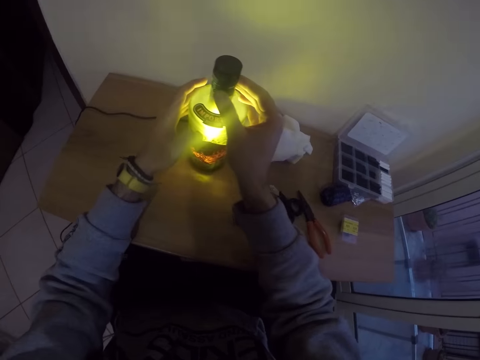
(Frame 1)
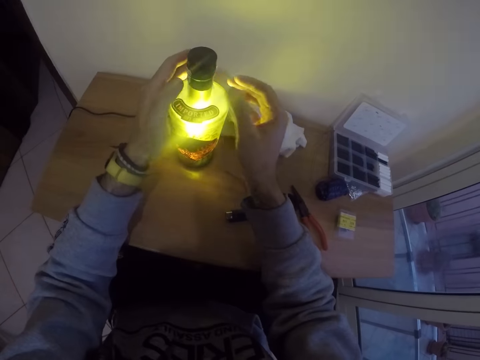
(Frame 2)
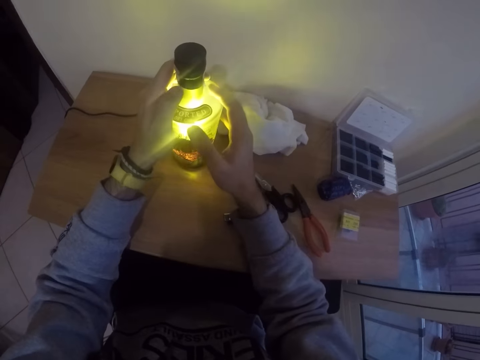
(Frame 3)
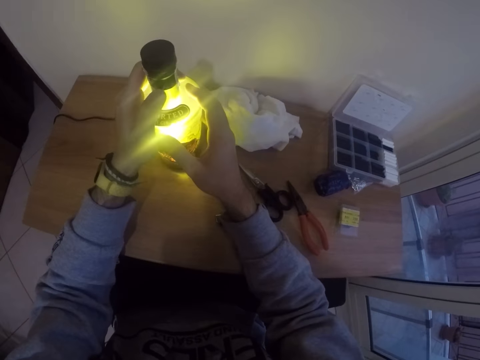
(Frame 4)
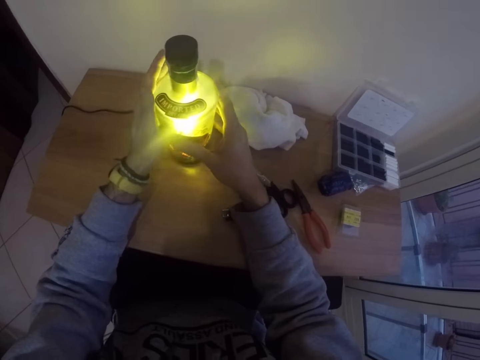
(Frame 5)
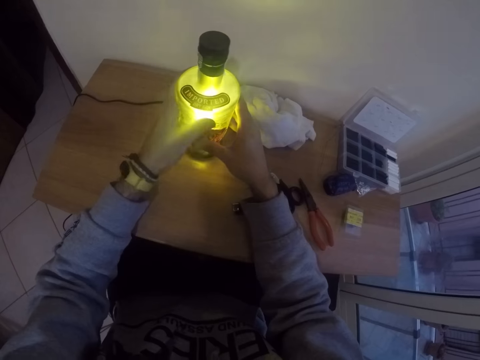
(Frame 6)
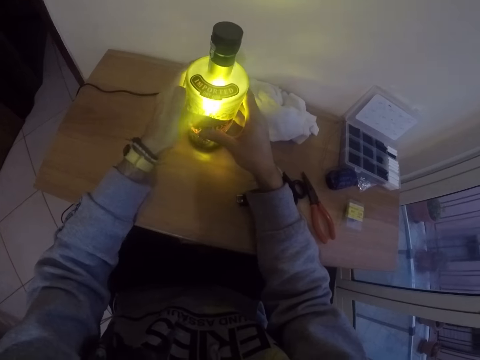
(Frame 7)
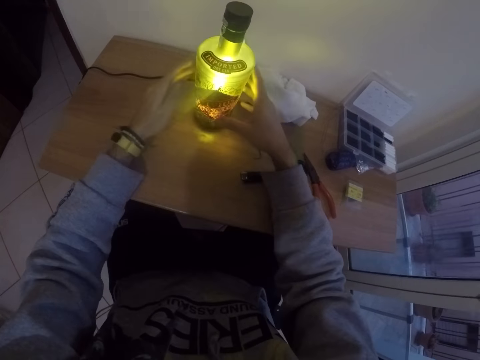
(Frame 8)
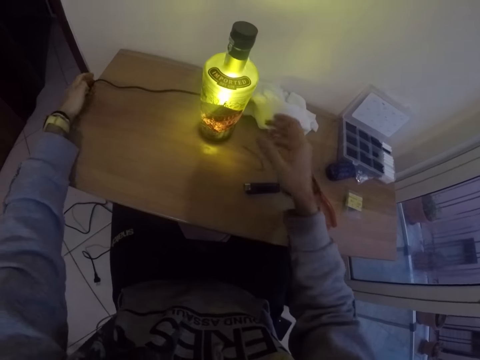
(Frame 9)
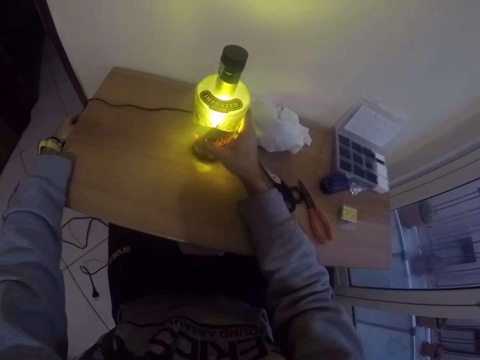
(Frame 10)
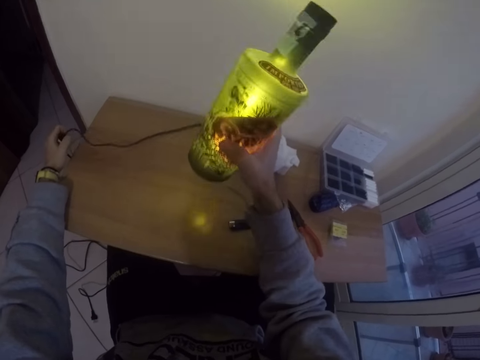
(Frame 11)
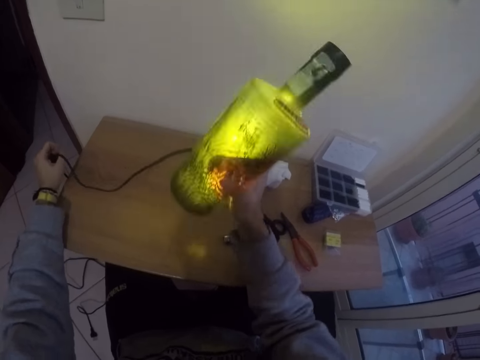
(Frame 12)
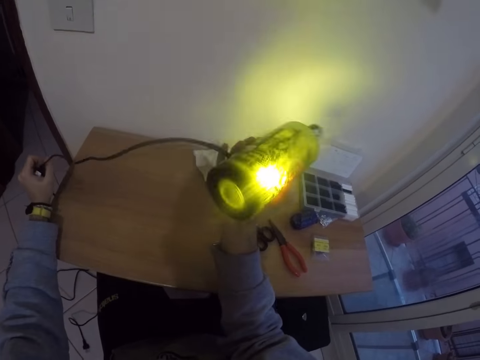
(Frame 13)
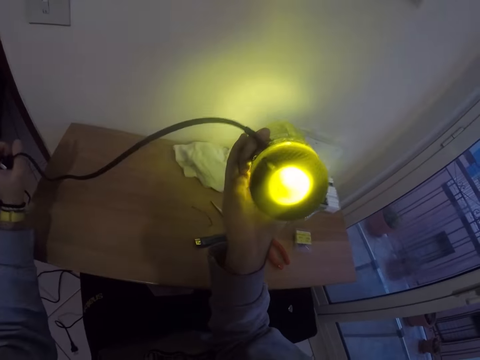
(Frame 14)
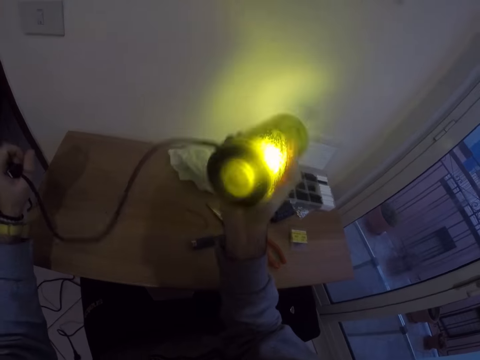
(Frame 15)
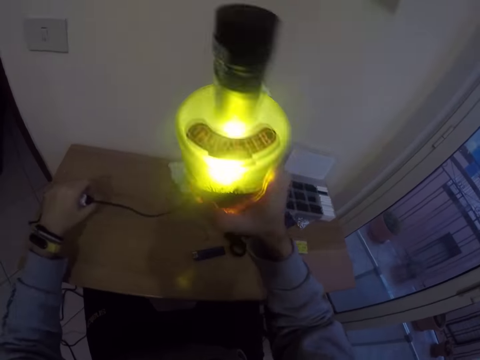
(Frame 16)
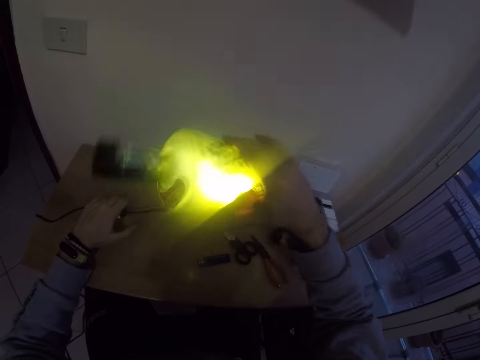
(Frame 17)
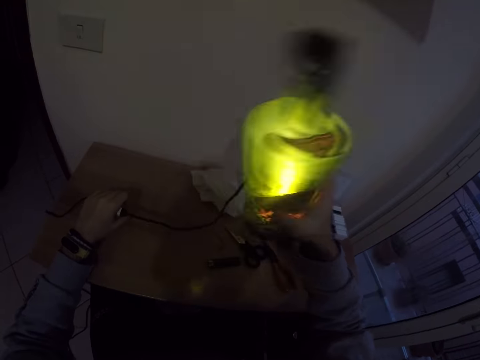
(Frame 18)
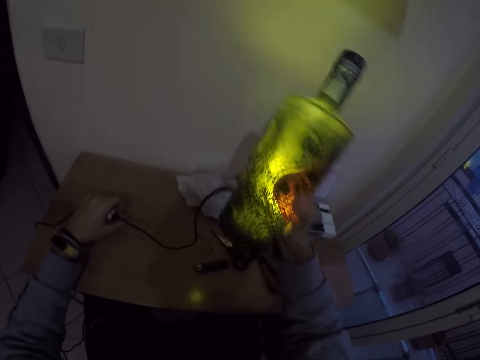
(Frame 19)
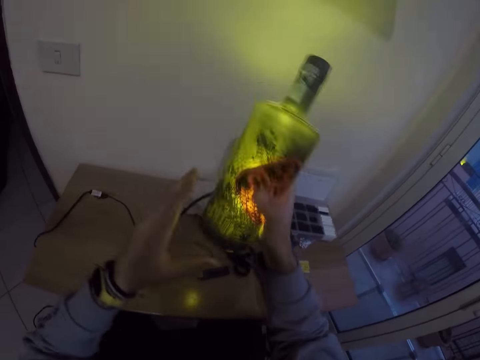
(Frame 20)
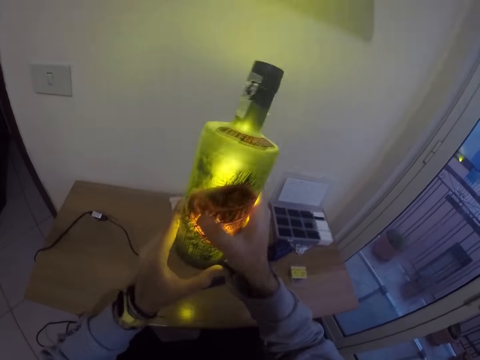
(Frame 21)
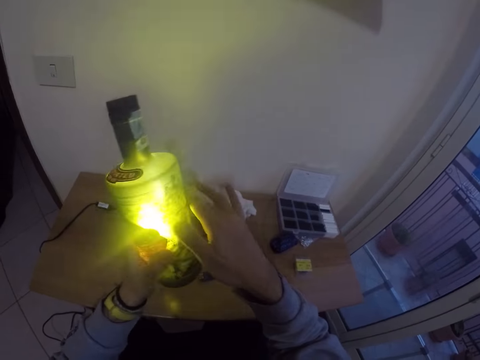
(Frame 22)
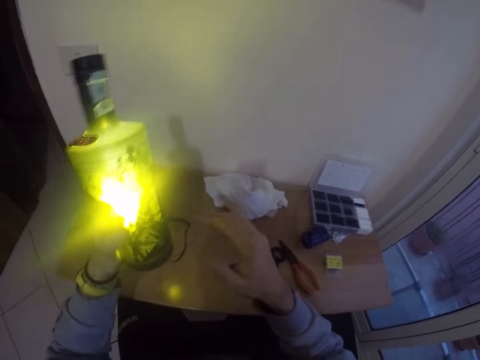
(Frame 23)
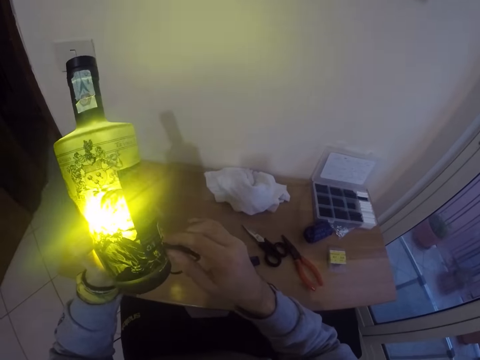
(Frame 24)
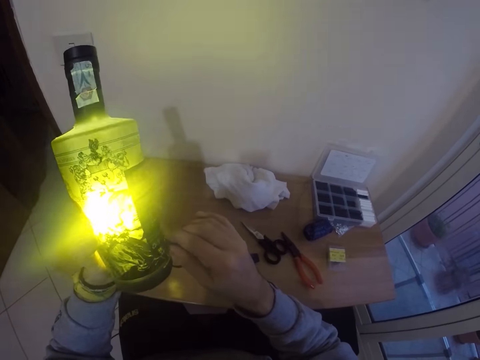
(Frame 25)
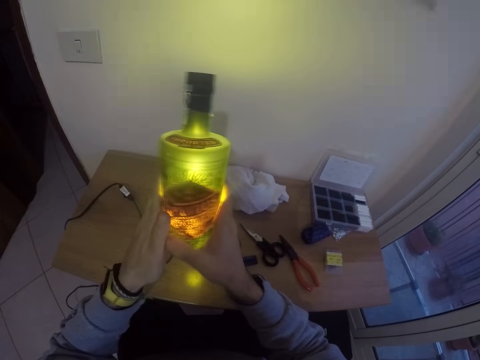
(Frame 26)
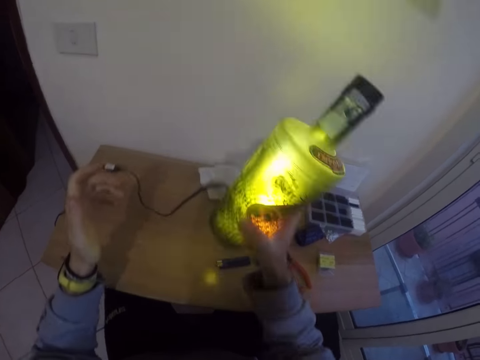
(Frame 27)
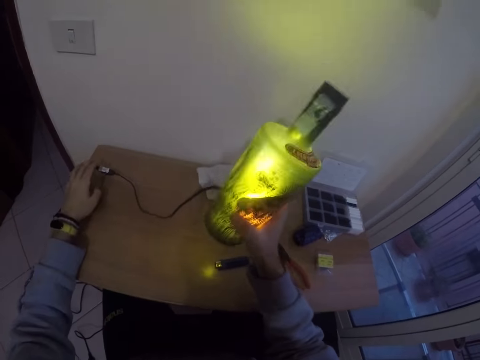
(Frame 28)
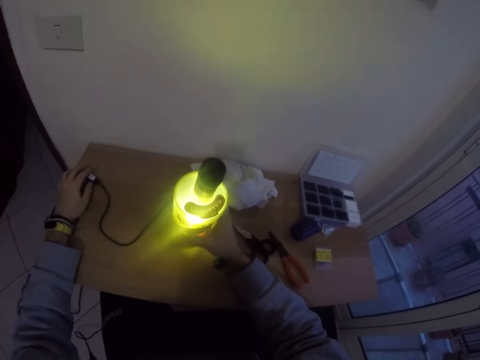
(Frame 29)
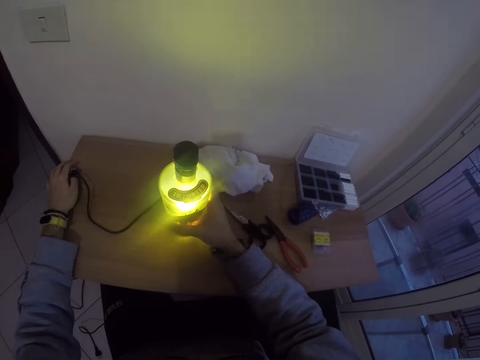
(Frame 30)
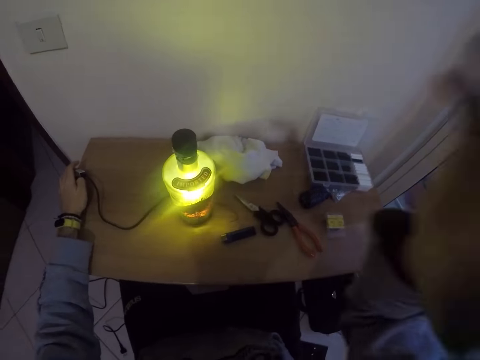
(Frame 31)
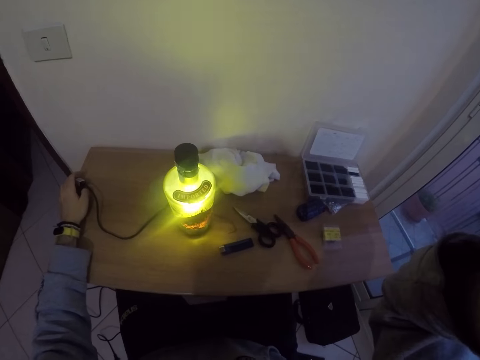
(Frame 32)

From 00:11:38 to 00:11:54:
The camera wearer cleans the bottle lamp with his left hand. He holds the switch of the bottle lamp with his left hand. He carries the bottle lamp from the table with his right hand. He shakes the bottle lamp in his right hand. He drops the switch of the bottle lamp in his right hand on the table with his left hand. He passes the bottle lamp from his right hand to his left hand. He shakes the bottle lamp with his left hand. He adjusts the cable of the bottle lamp in his left hand with his right hand. He presses the cable to the bottle lamp. He passes the bottle lamp from his left hand to his right hand. He shakes the bottle lamp in his right hand. He holds the switch of the bottle lamp with his left hand. He places the bottle lamp in his right hand on the table. He does something.
